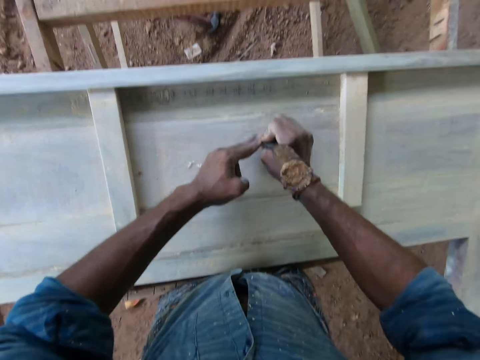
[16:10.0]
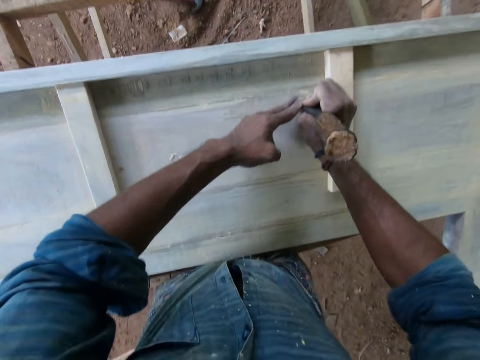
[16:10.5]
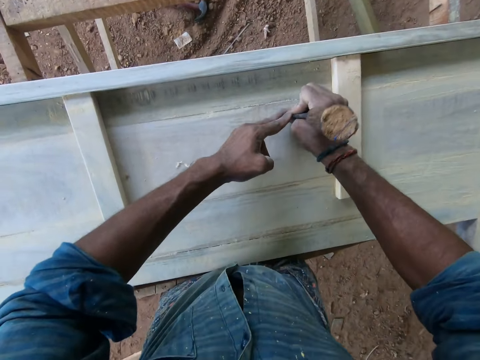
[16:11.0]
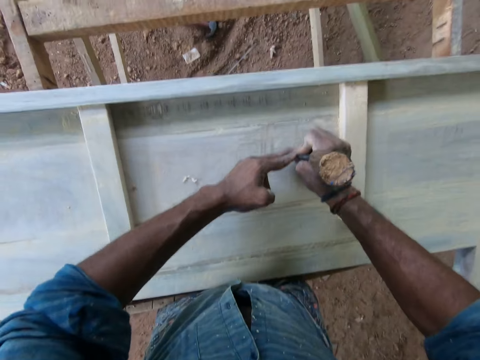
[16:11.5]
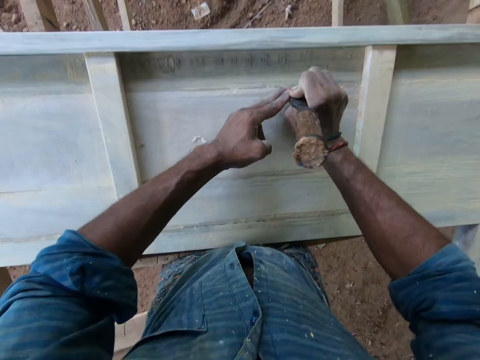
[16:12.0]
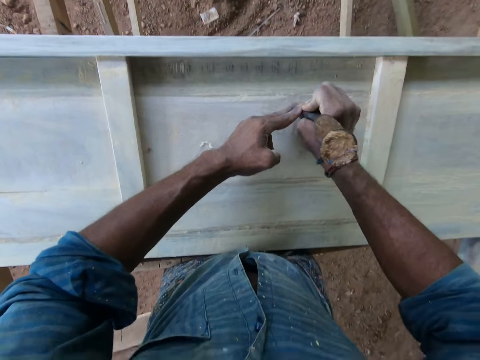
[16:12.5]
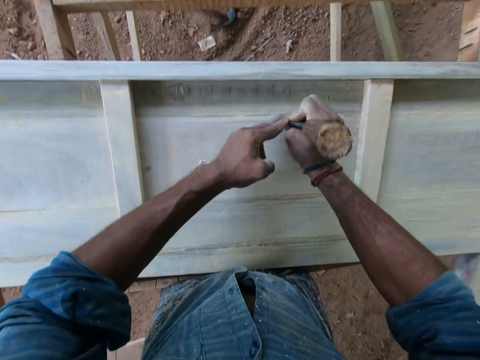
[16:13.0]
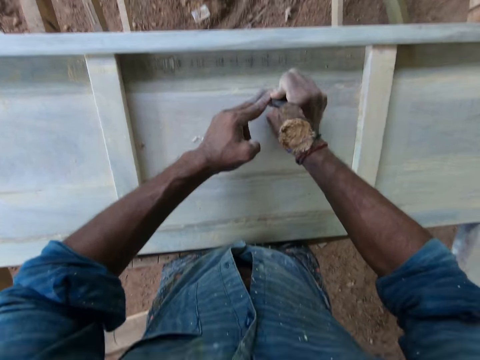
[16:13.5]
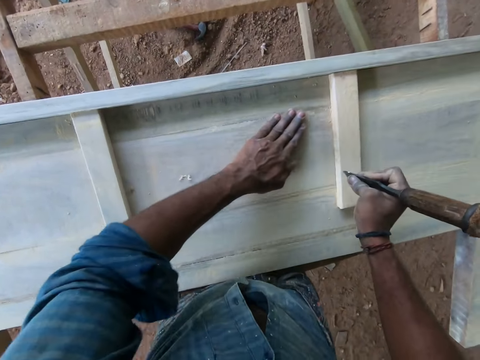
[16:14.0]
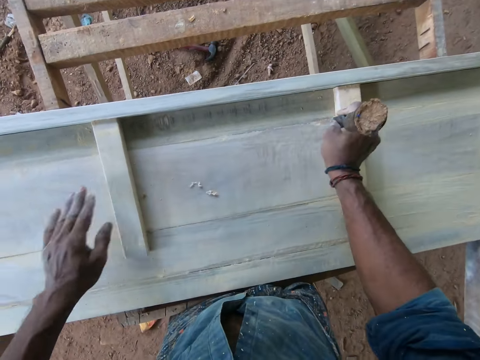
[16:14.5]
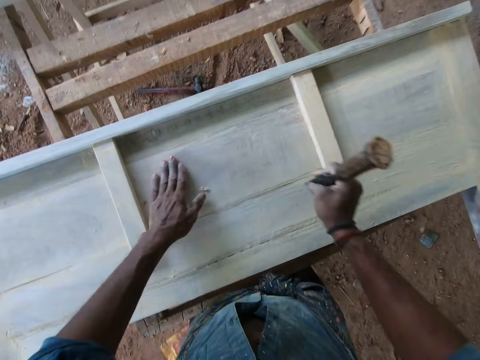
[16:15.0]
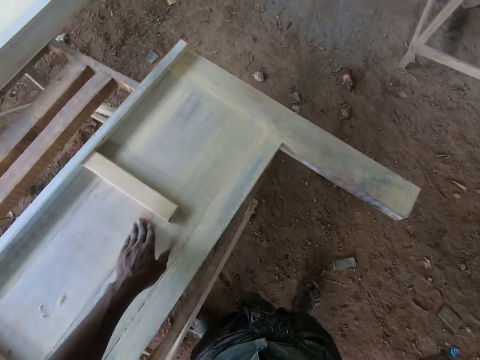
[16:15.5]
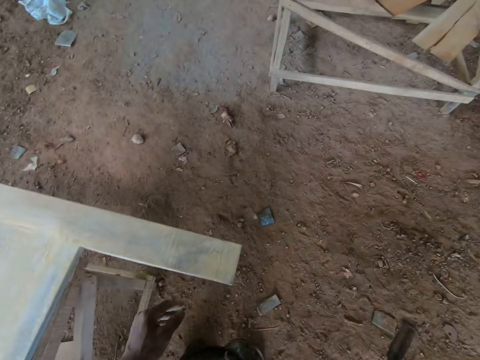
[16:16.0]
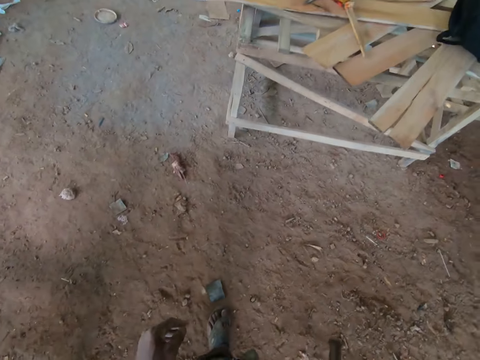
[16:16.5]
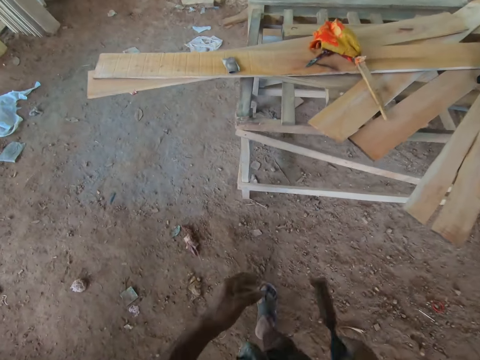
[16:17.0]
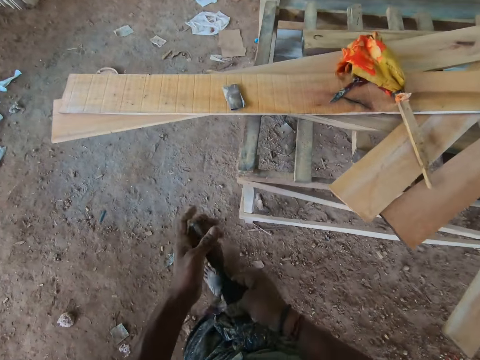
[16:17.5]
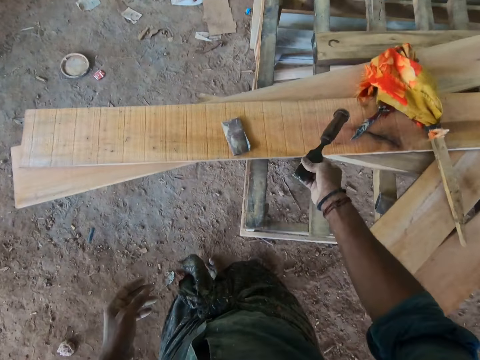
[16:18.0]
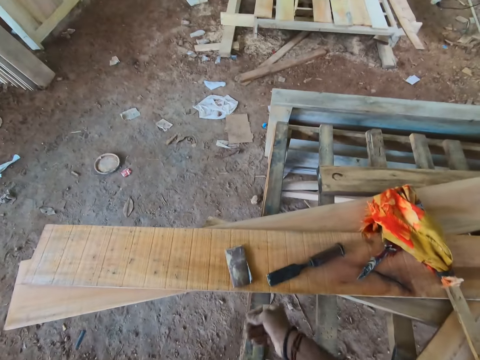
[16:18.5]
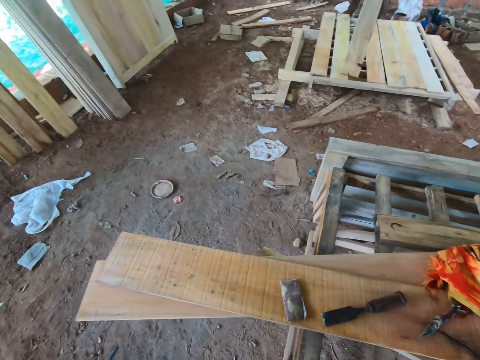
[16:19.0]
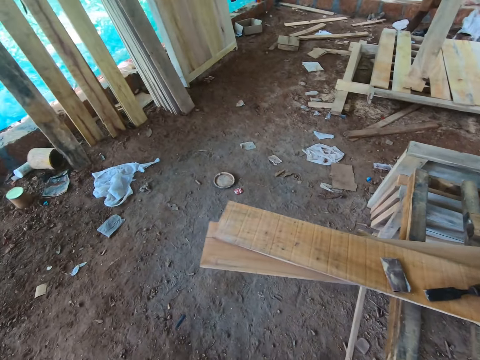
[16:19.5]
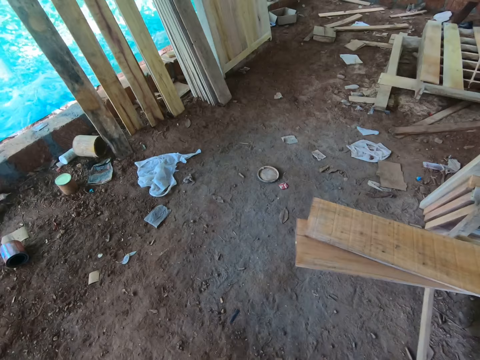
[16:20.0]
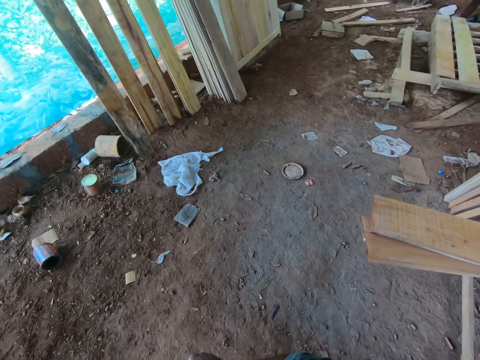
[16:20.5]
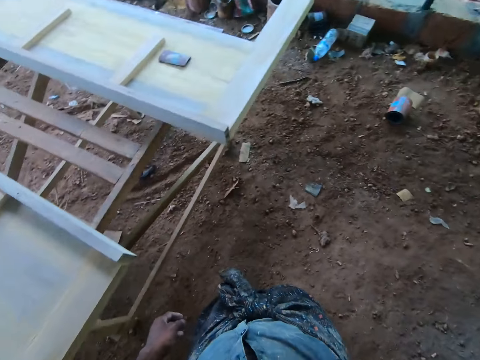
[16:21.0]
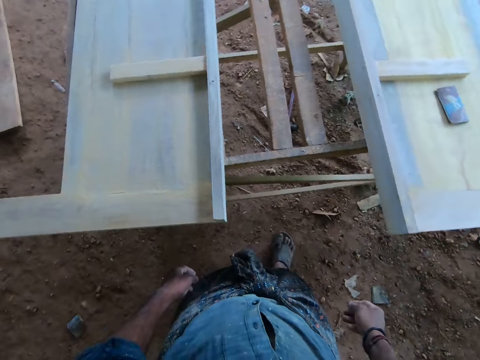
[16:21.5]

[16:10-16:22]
The camera wearer rubs his left hand on the wooden frame. He scrapes the wooden frame on the worktable with the chisel in his right hand. He rubs his left hand on the wooden frame. He touches the chisel in his right hand with his left hand. He places the chisel in his right hand on top of the wooden plank on the wooden platform.

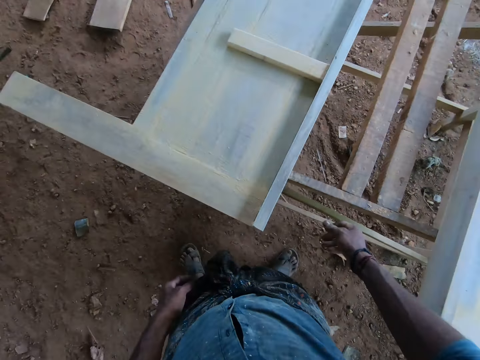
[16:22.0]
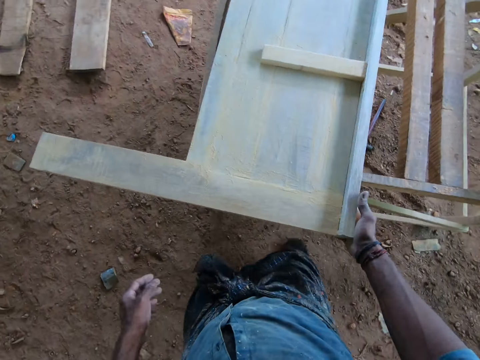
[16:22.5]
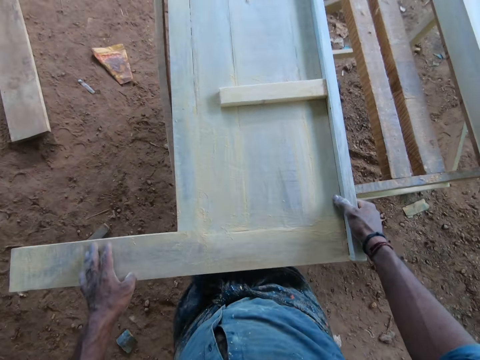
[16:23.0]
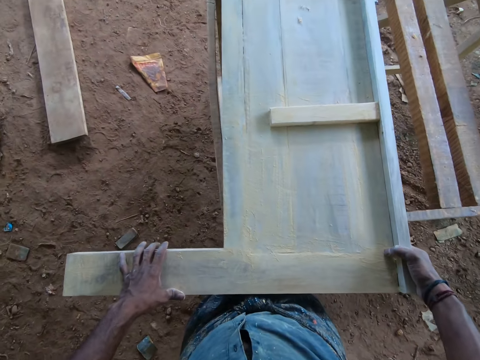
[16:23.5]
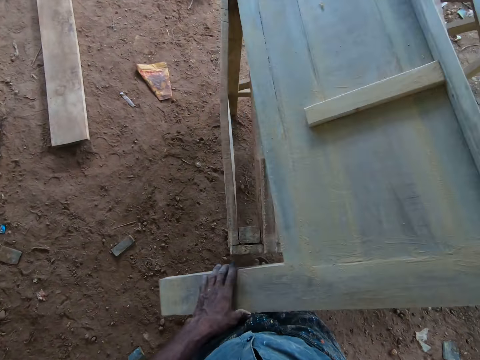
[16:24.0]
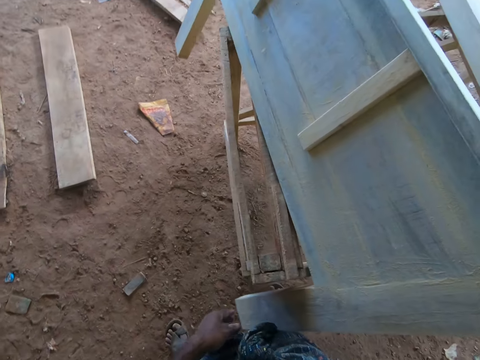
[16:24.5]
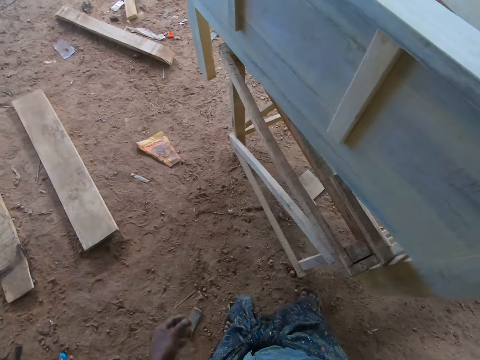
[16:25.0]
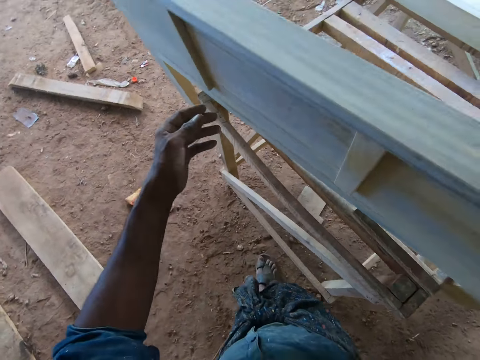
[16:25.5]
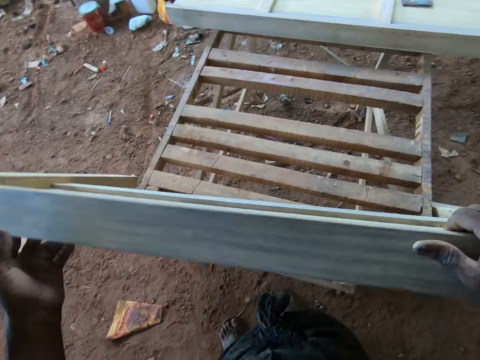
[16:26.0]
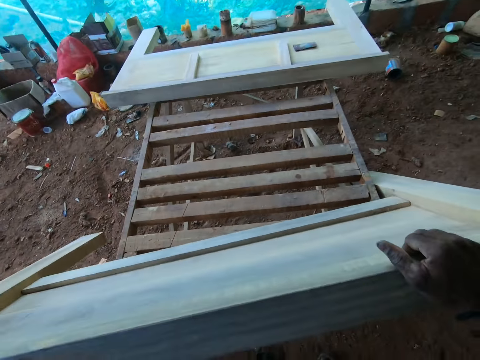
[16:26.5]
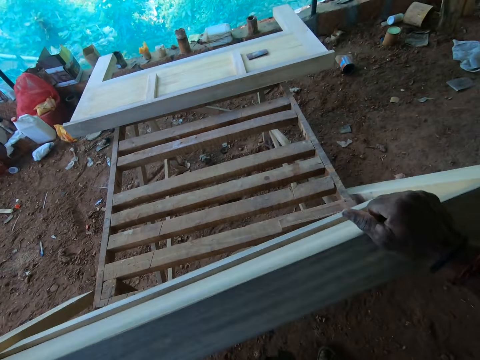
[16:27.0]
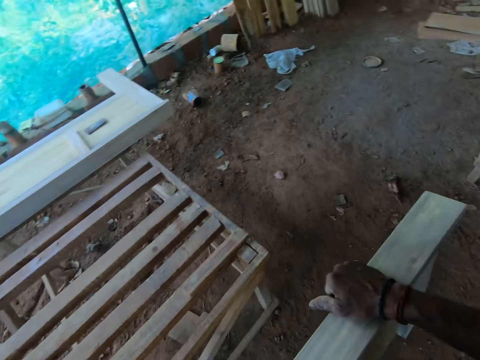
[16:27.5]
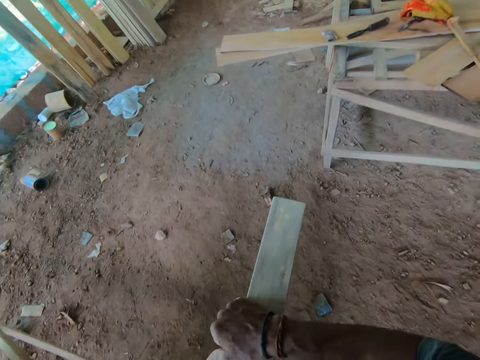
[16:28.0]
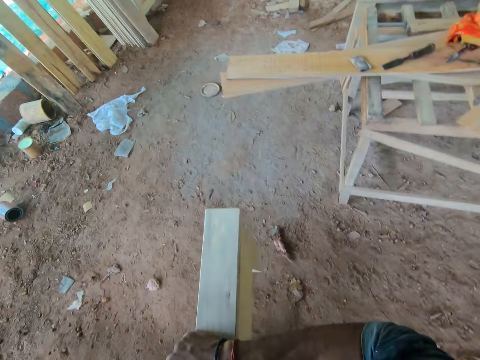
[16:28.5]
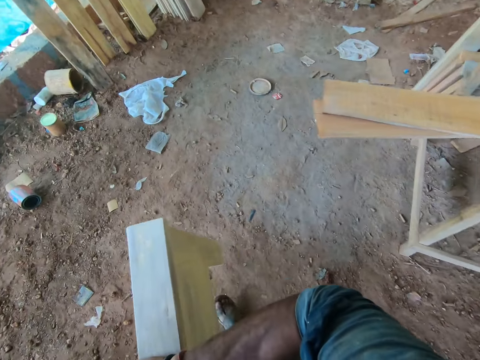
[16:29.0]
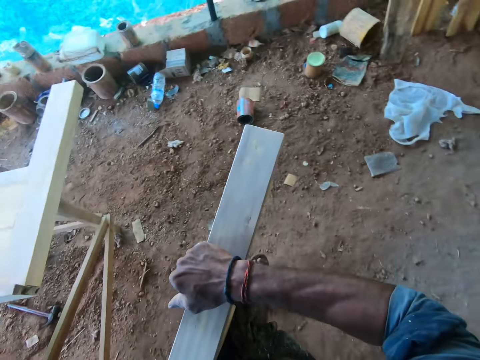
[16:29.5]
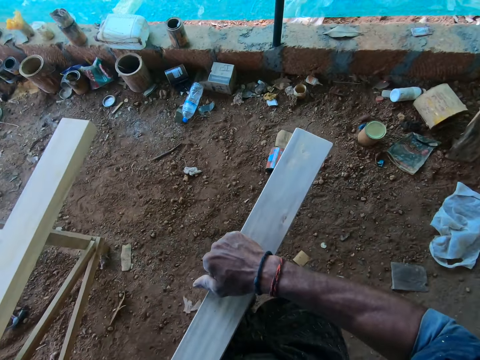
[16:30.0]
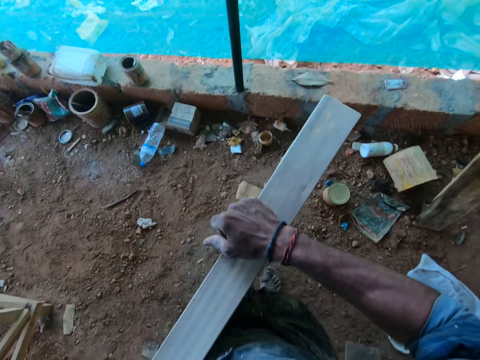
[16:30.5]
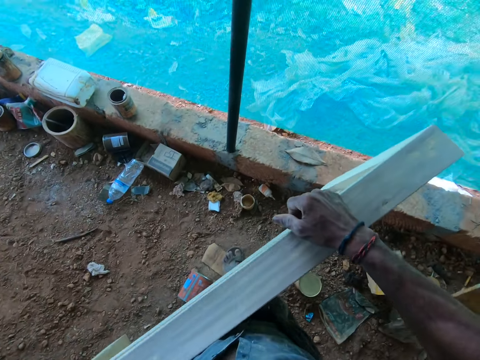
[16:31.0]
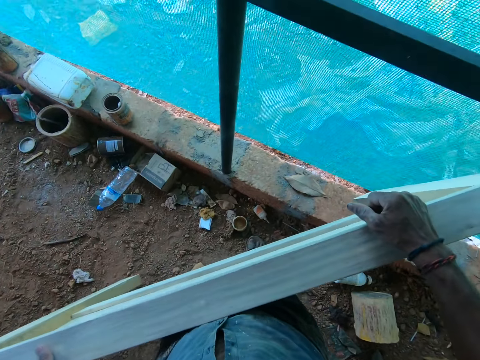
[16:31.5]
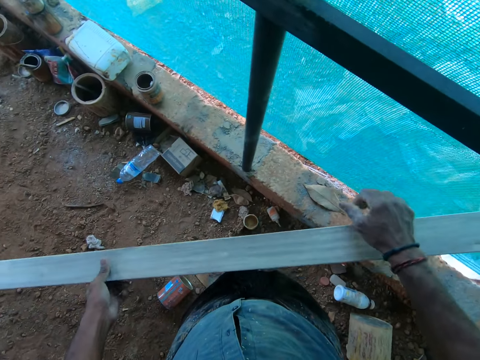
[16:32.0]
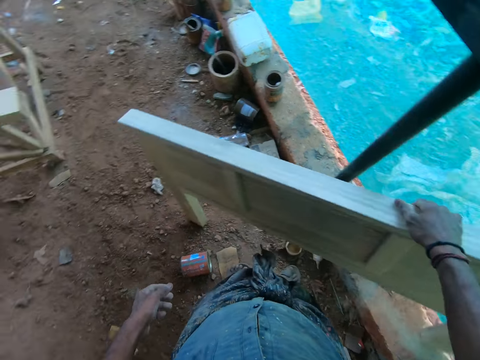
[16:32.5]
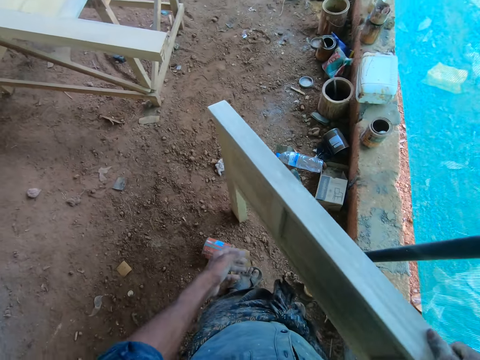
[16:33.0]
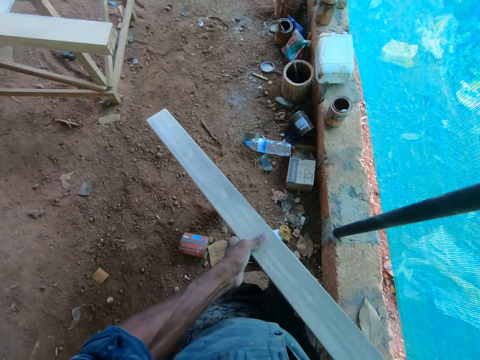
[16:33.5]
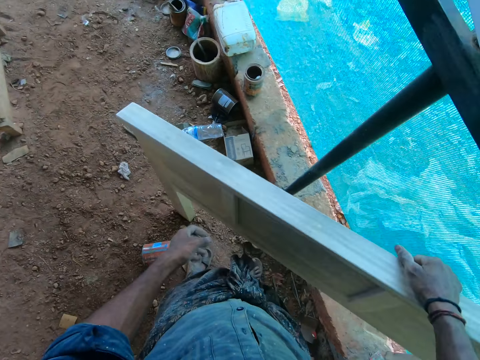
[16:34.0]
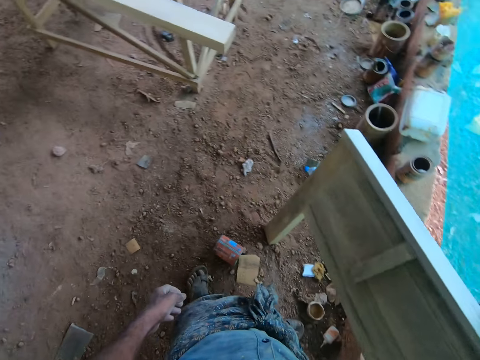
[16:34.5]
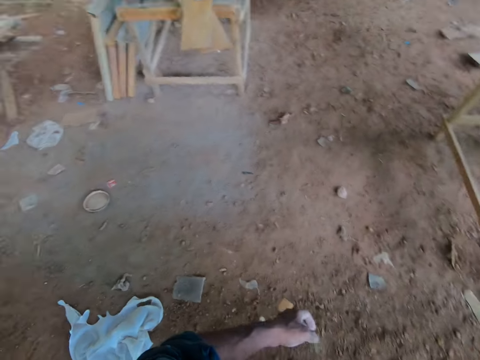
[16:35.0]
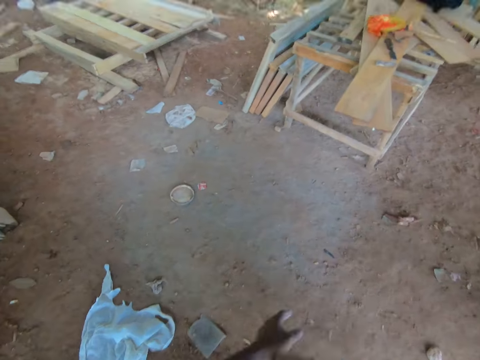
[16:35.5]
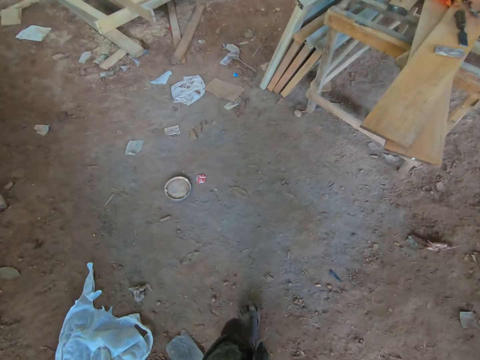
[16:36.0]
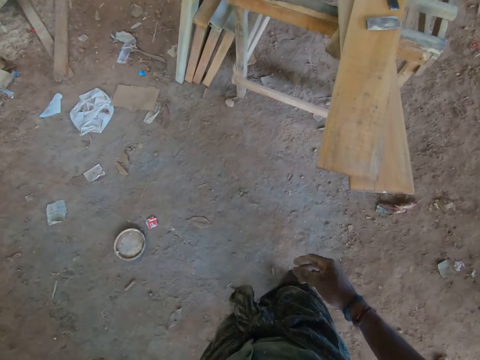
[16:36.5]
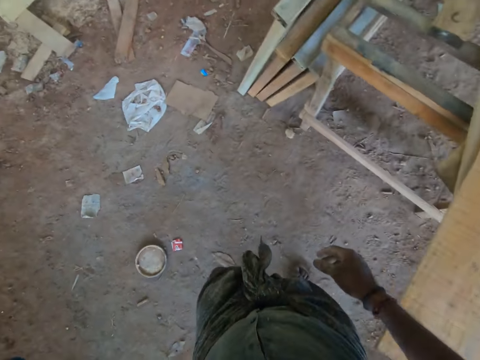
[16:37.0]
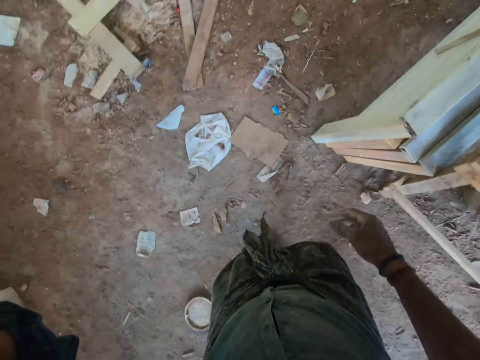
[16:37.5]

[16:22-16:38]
The camera wearer touches the wooden frame on the worktable with his right hand. He stands the wooden frame on the worktable with both hands. He lifts the wood up. He picks up the wooden frame from the worktable with both hands. He carries the wood with his hands. He lays the wooden frame in both hands on a net wall. He lays the wooden frame in his right hand on the net wall. He moves the wooden frame in his right hand with his left hand. He lays the wooden frame in his right hand on the net wall. He dusts off both hands together. He touches his face with his left hand.
